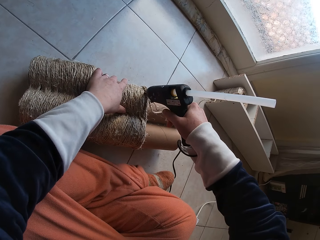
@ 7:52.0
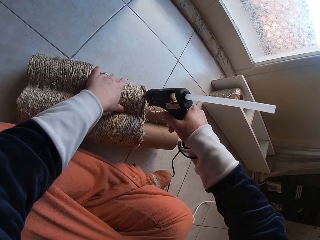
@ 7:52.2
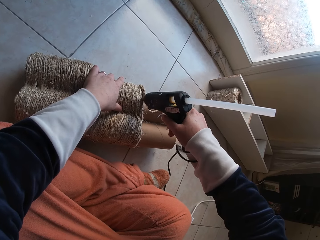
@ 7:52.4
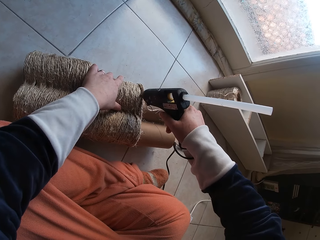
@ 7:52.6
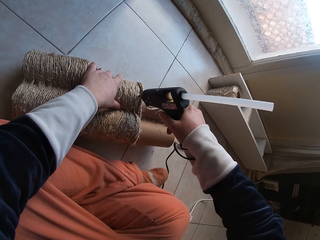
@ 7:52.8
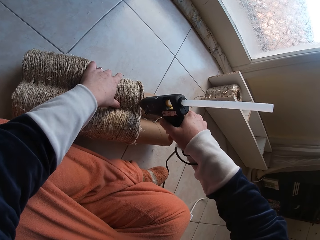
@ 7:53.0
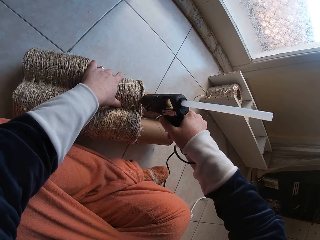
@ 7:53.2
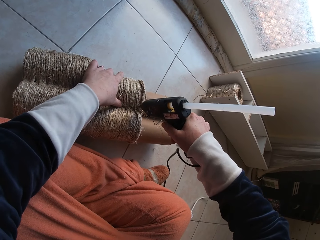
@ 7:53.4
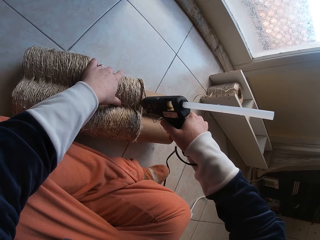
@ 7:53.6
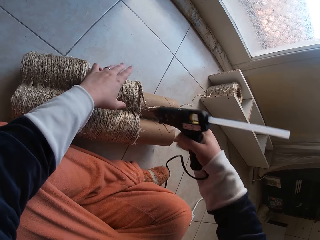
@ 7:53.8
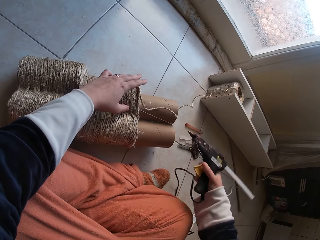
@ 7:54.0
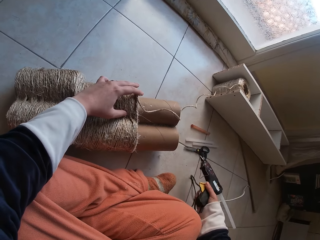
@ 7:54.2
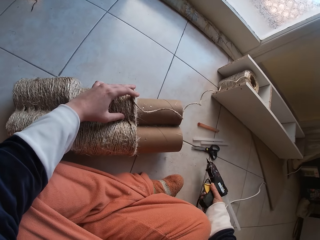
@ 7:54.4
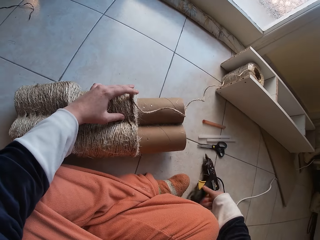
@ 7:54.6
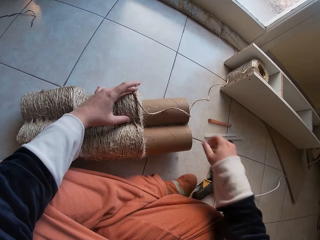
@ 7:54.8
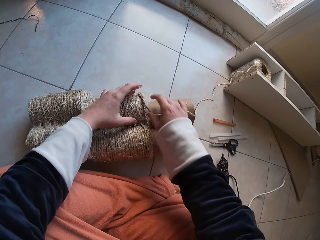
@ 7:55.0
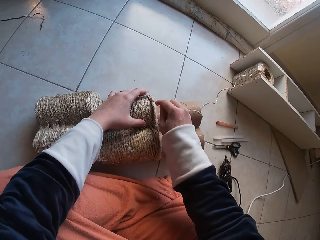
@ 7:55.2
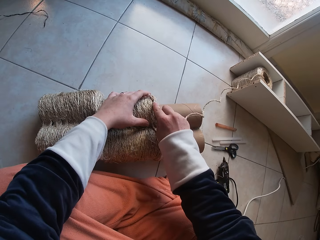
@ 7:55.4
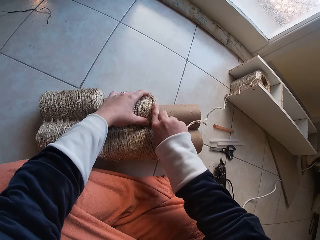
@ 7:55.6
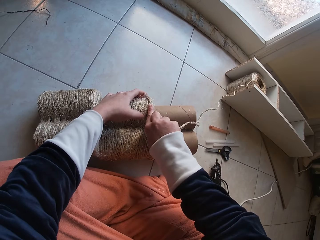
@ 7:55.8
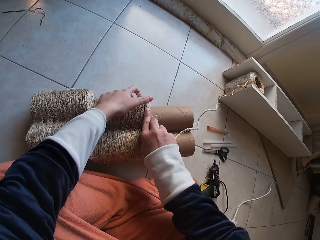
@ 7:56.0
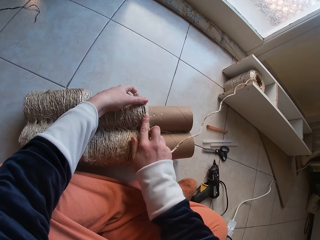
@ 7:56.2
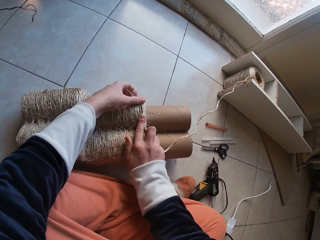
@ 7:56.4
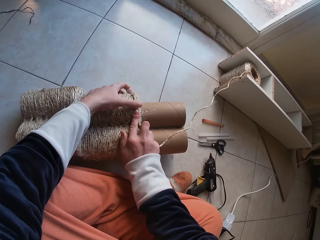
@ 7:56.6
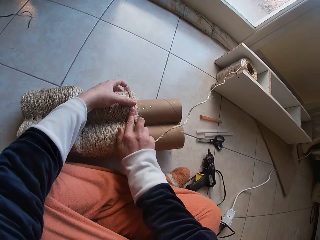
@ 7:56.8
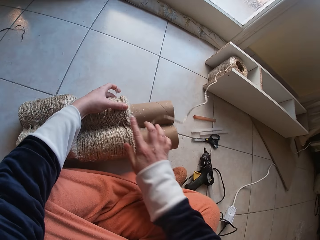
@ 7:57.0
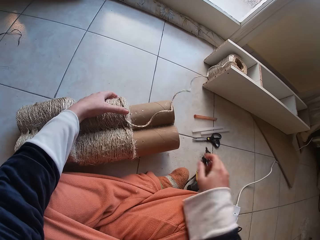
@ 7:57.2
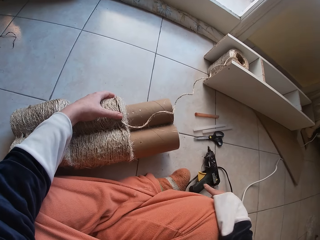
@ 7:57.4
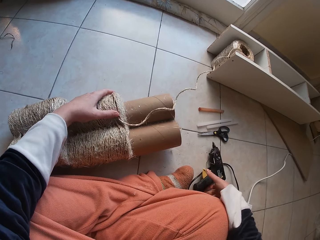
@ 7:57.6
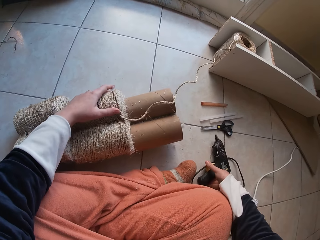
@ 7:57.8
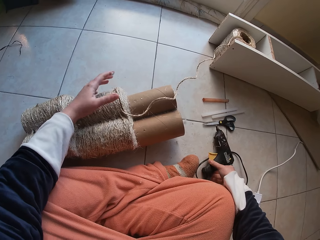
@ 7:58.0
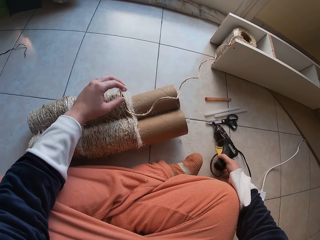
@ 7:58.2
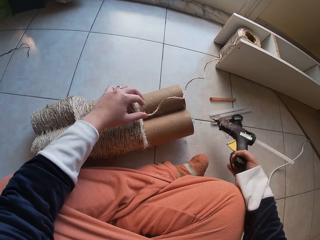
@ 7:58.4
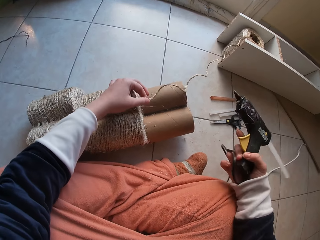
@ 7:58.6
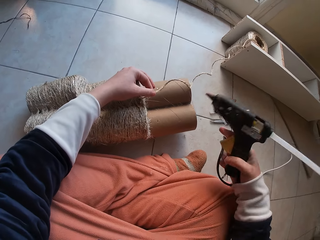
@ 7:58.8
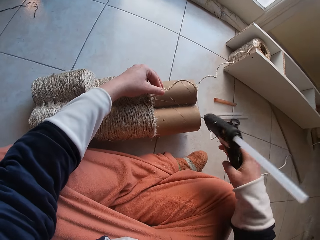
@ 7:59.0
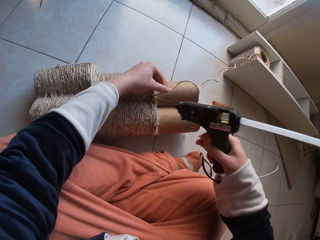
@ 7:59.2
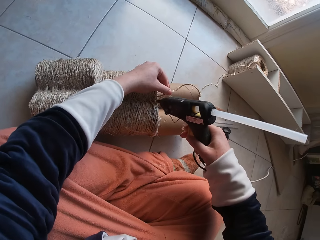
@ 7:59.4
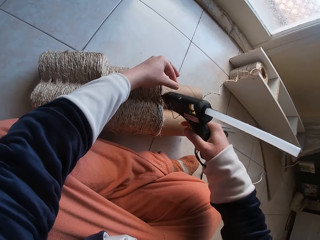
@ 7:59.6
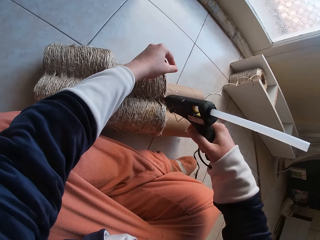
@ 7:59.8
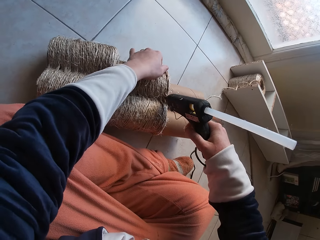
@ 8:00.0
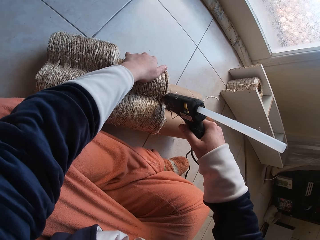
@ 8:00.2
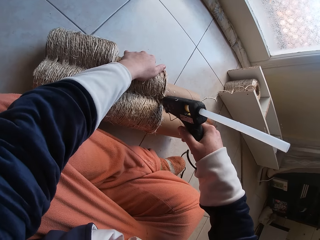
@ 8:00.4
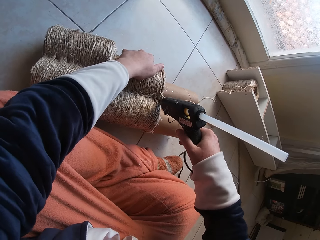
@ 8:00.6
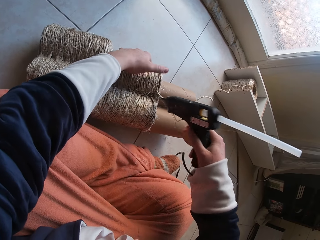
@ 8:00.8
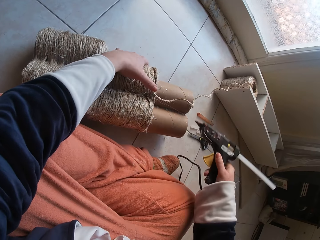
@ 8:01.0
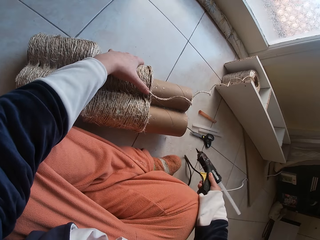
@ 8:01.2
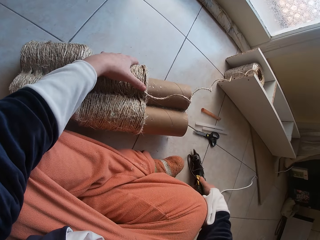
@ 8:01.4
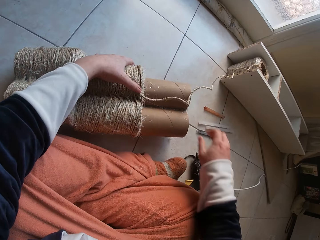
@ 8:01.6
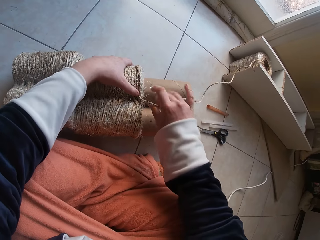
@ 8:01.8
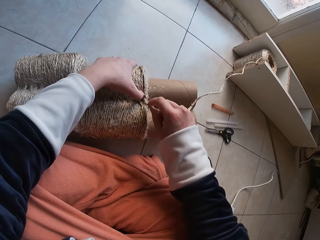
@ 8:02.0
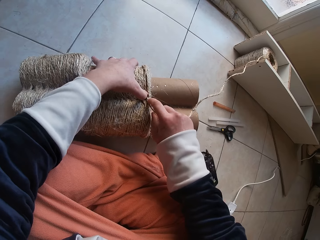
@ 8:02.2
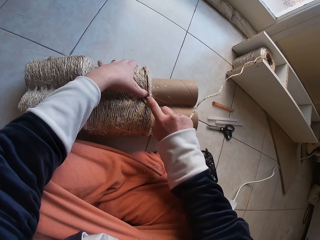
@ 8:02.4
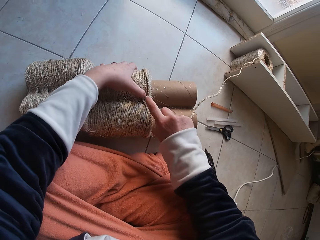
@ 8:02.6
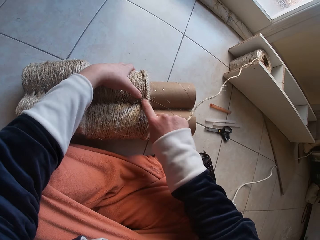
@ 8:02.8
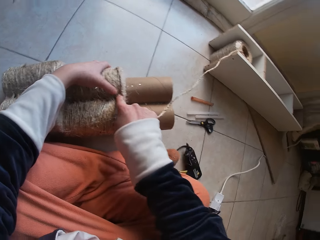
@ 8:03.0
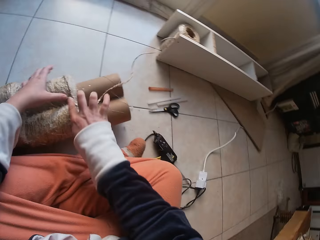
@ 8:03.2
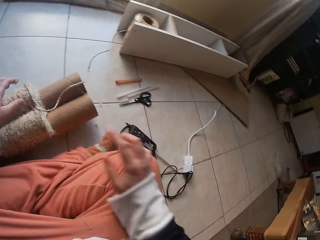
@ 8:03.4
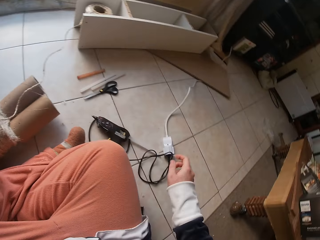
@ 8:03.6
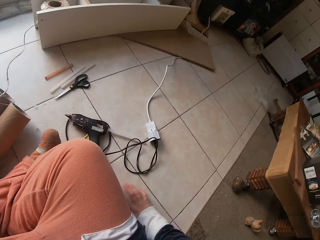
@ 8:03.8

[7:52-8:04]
The camera wearer applies glue on the grass rope on the card tube with a glue gun in her right hand. She drops the glue gun in her right hand on the floor. She attaches the glue on the glue gun. She rolls the grass rope around each other on the cardboard tube on the floor with both hands. She picks up the glue machine from the floor with her right hand. She adjusts the rope on the cardboard tube with her left hand. She applies glue on the grass rope on the card tube with the glue gun in her right hand. She drops the glue gun in her right hand on the floor. She rolls the grass rope around each other on the cardboard tube on the floor with both hands.

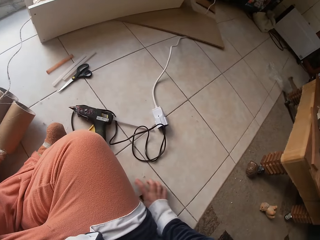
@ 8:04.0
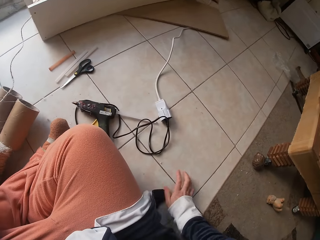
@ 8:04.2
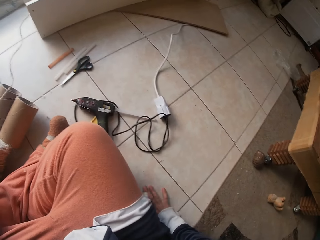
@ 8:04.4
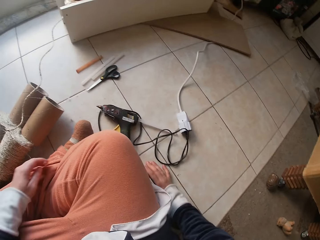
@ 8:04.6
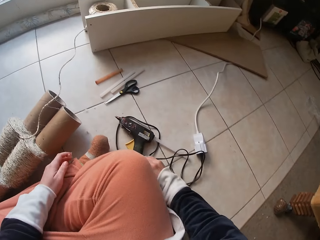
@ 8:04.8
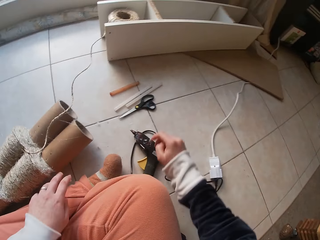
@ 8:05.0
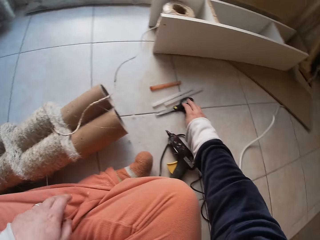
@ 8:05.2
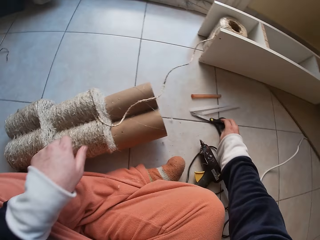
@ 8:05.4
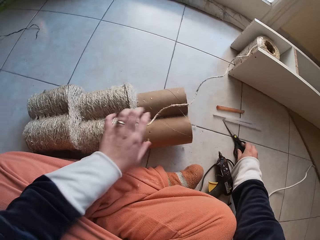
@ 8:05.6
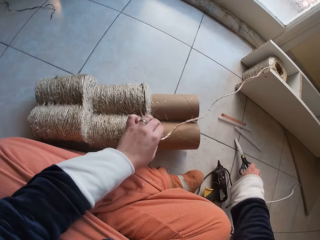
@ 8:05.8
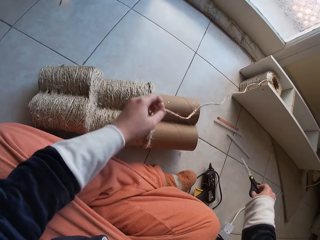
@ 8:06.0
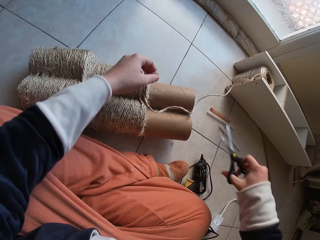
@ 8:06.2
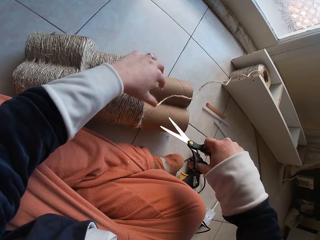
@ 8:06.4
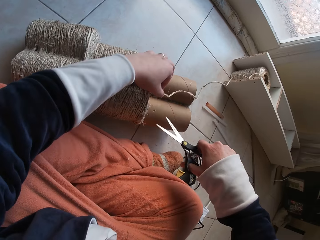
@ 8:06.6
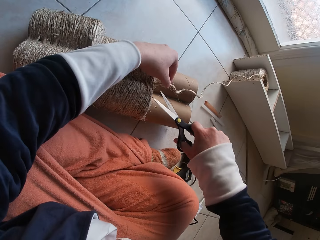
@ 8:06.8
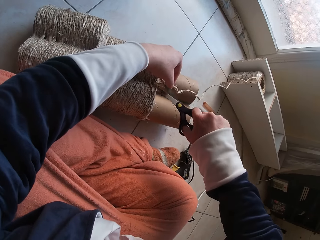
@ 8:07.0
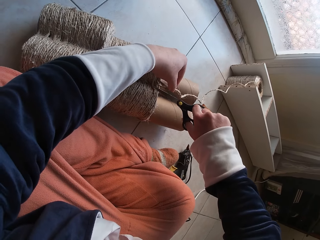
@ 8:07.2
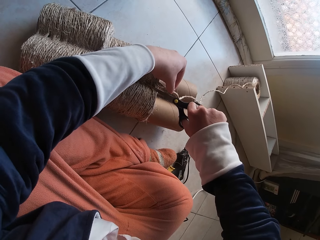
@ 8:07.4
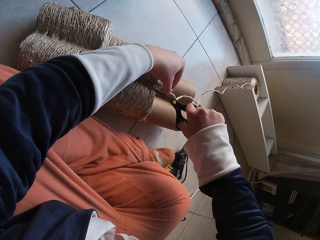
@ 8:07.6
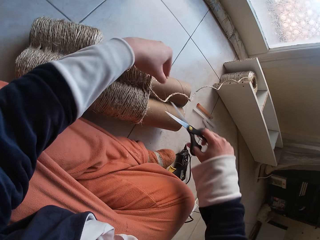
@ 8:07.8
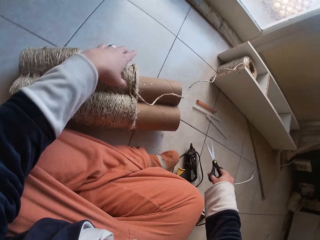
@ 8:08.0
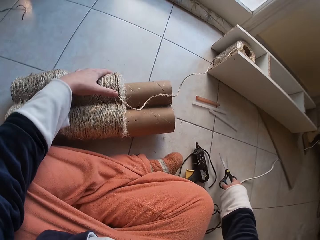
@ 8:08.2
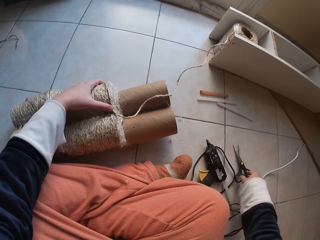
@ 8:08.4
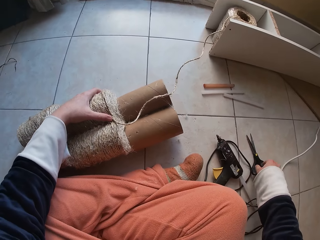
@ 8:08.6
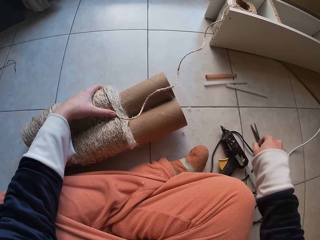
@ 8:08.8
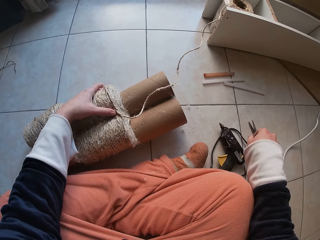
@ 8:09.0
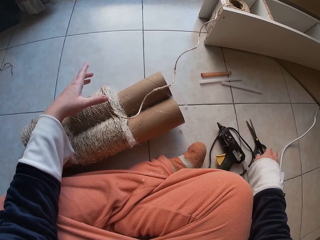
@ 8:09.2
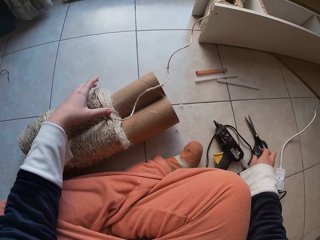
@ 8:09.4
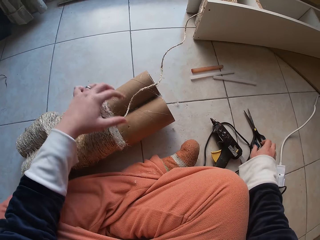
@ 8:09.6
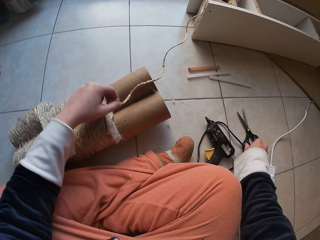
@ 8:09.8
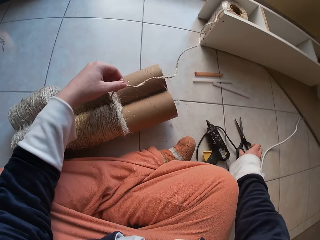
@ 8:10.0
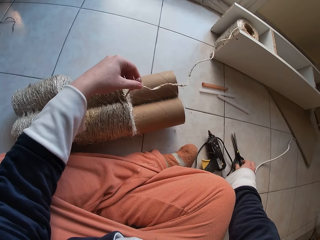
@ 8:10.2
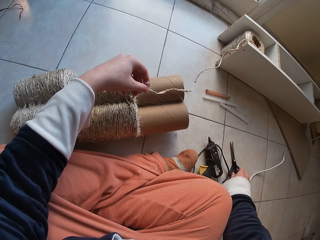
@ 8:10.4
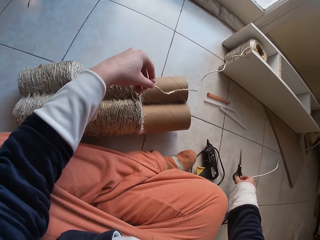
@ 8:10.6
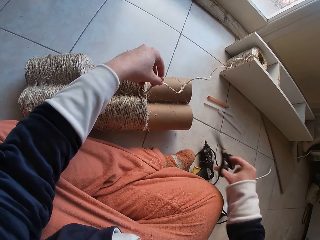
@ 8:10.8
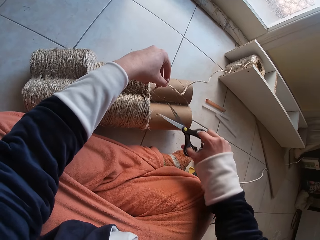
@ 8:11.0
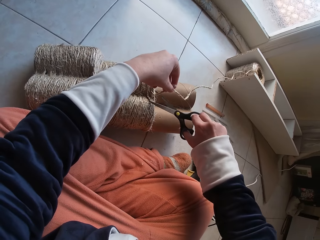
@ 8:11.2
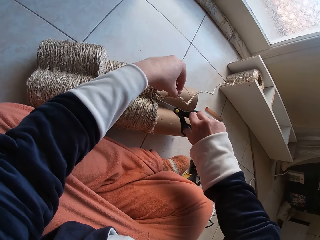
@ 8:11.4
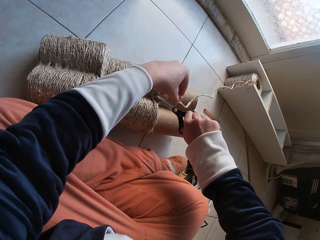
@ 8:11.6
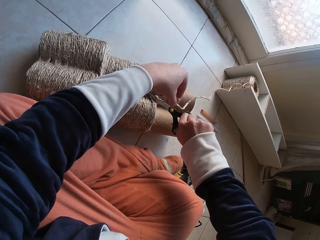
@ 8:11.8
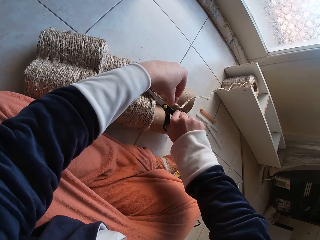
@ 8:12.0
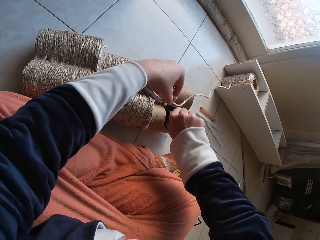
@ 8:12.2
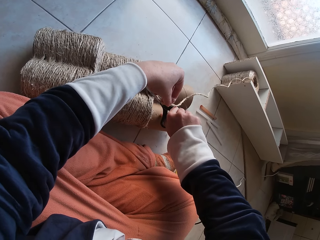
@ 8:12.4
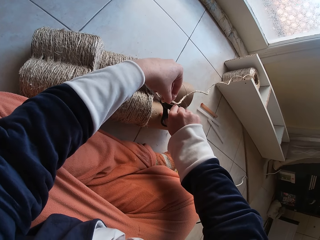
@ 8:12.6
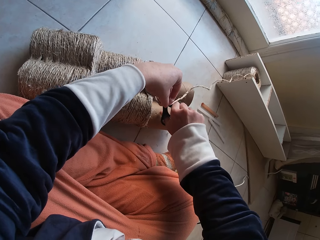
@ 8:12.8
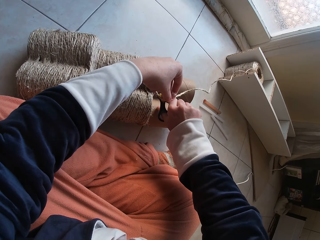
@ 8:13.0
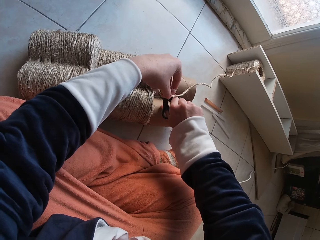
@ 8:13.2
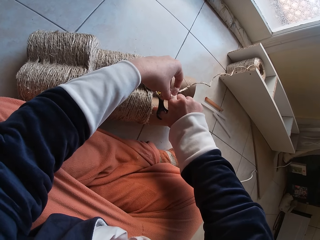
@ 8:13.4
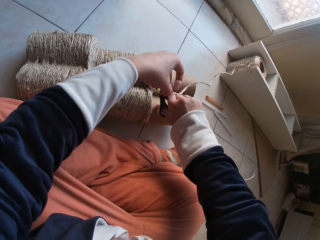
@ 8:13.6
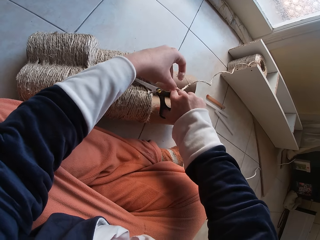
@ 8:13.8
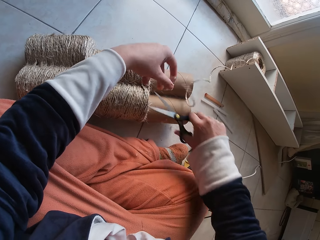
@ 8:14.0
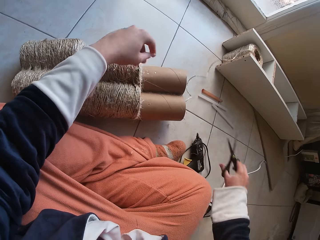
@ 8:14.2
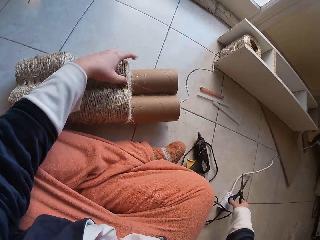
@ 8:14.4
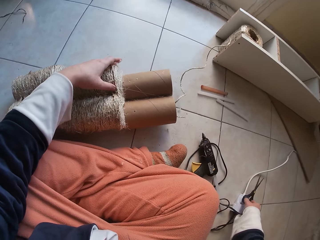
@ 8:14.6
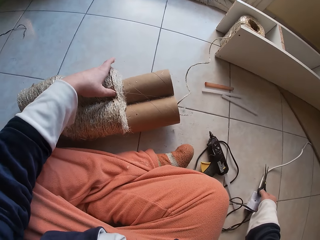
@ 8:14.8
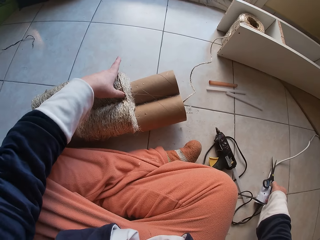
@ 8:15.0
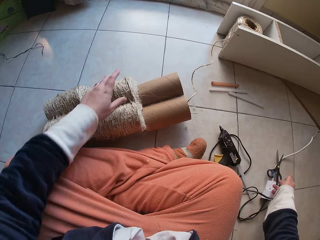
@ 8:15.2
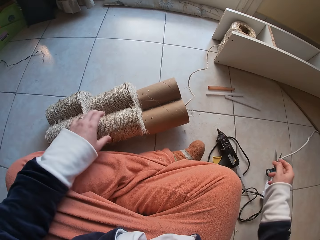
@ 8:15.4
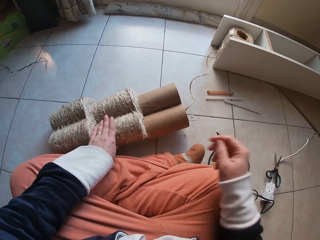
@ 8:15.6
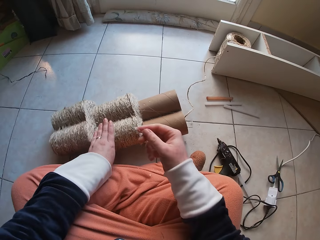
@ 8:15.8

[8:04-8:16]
The camera wearer touches a phone on the floor with her right hand. She picks up a scissors from the floor. She adjusts the rope on the cardboard tube on the floor with her left hand. She cuts a small part of the grass rope with the scissors in her right hand. She drops the scissors in her right hand on the floor. She picks up the scissors from the floor with her right hand. She raises the grass rope on the cardboard tube with her left hand. She cuts the grass rope from the cardboard tube with the scissors in her right hand. She drops the scissors on a wire on the floor.
